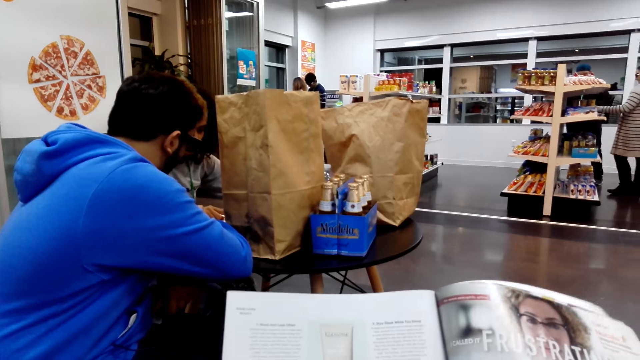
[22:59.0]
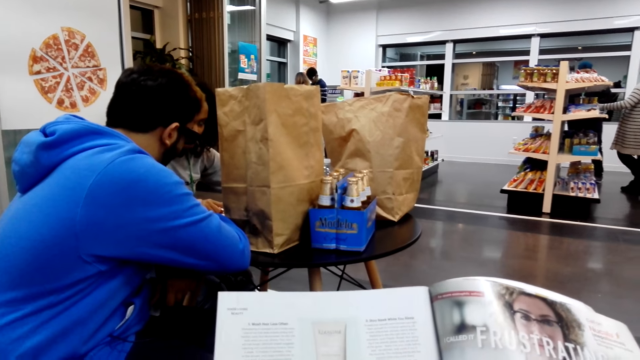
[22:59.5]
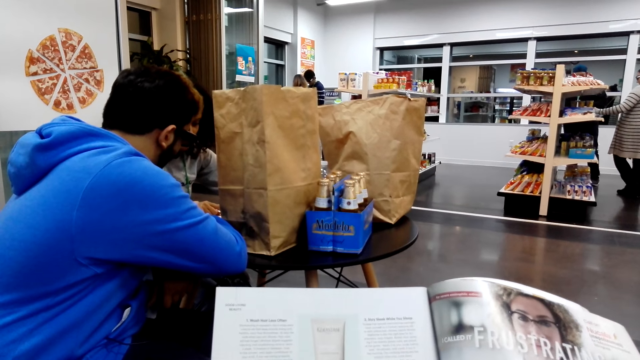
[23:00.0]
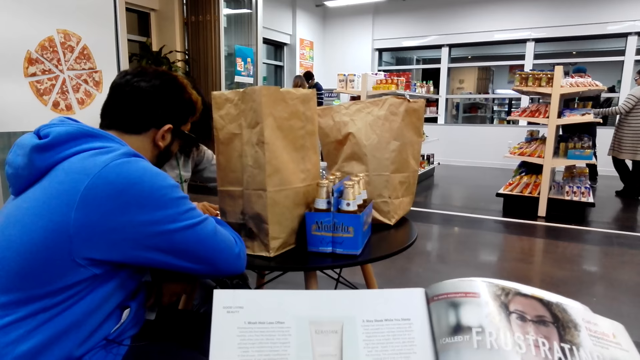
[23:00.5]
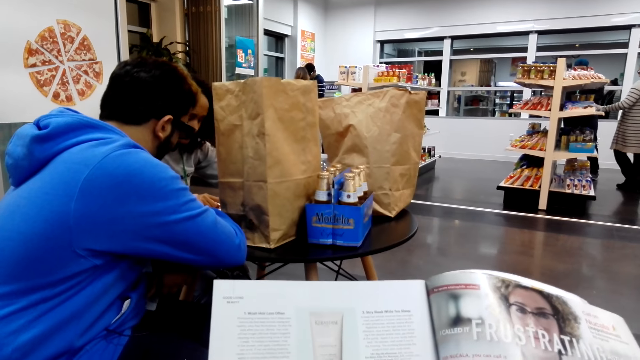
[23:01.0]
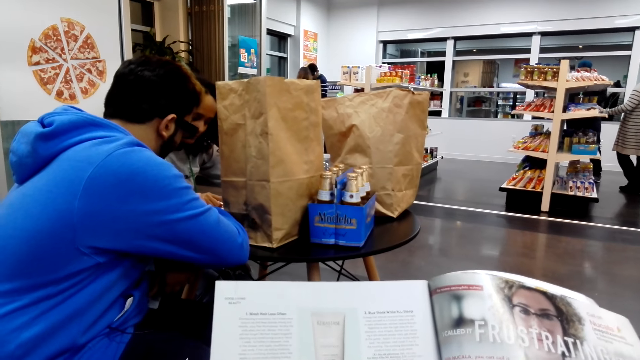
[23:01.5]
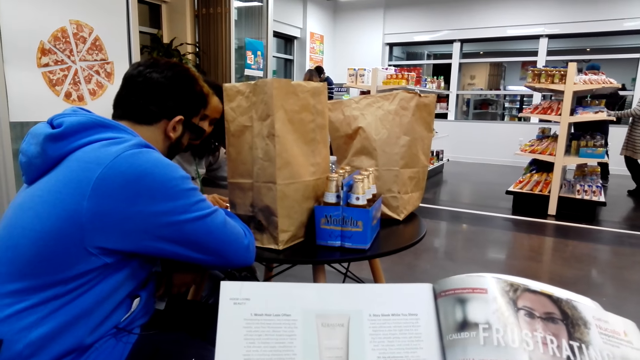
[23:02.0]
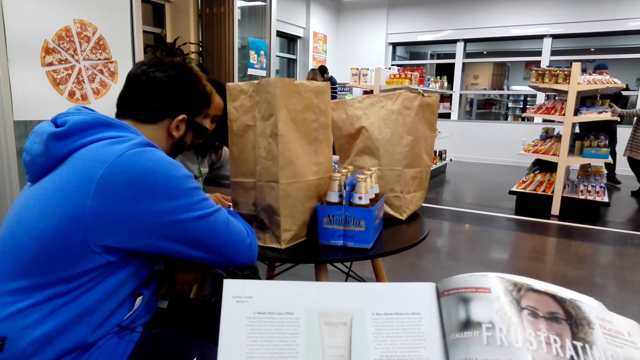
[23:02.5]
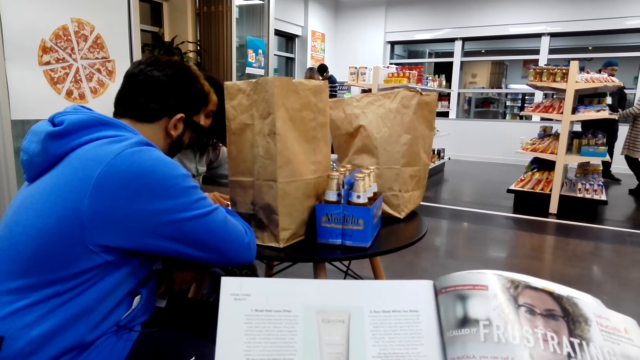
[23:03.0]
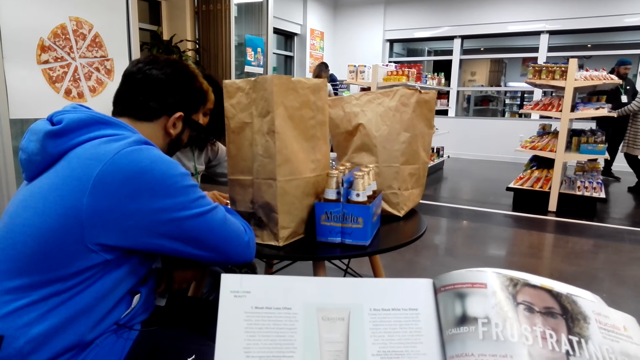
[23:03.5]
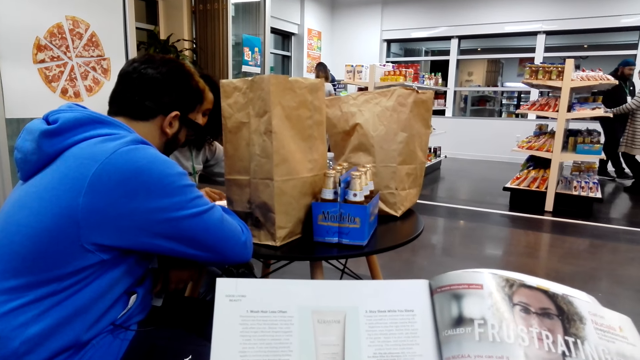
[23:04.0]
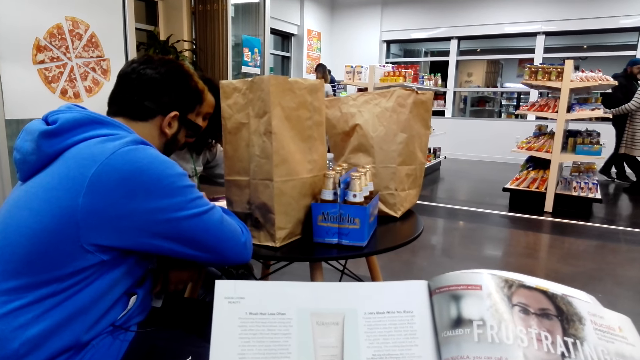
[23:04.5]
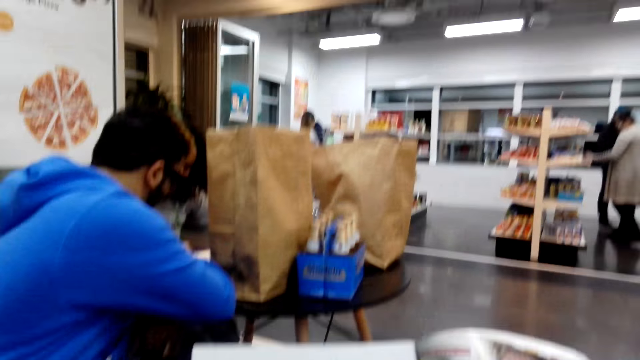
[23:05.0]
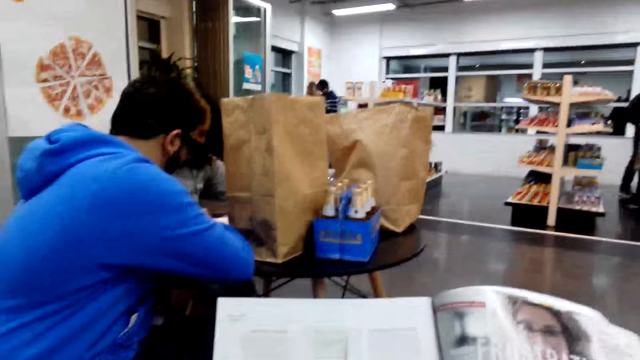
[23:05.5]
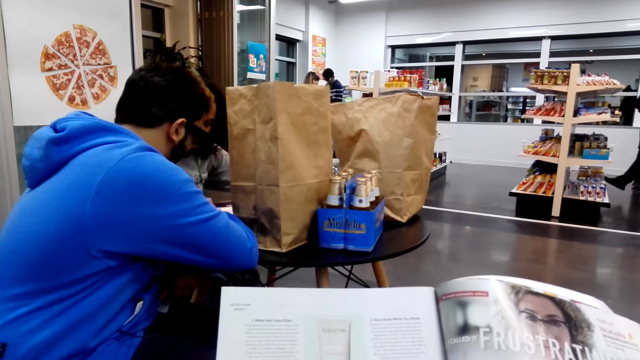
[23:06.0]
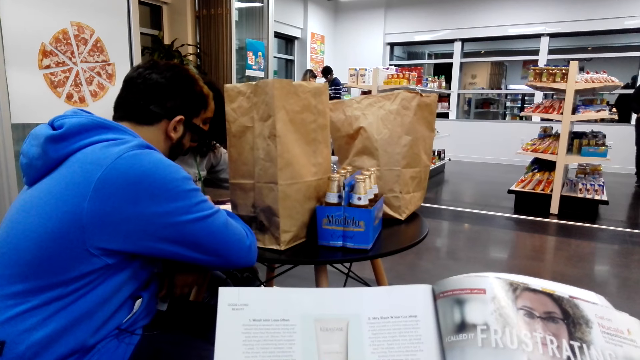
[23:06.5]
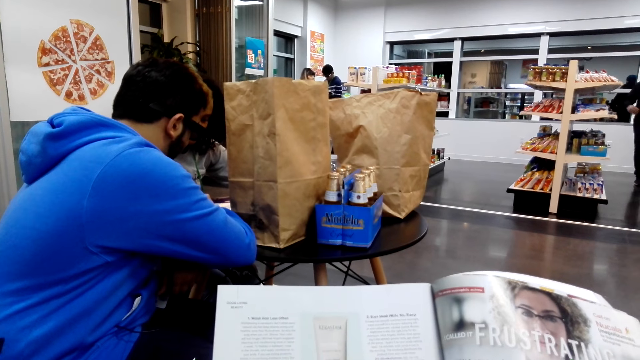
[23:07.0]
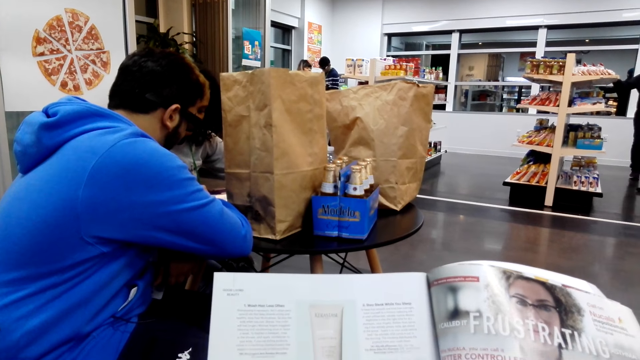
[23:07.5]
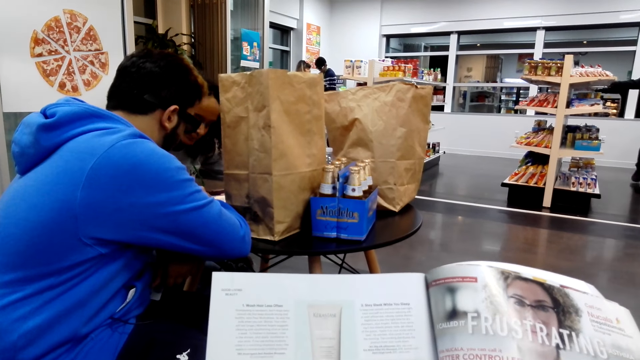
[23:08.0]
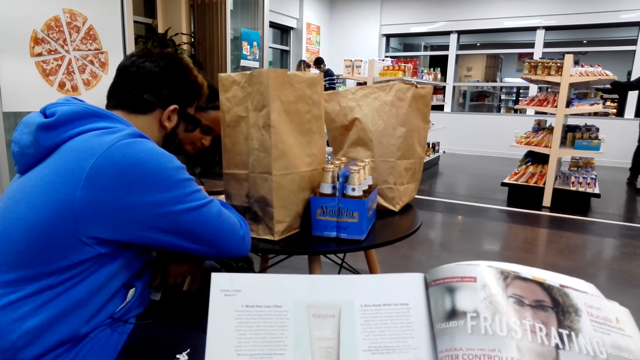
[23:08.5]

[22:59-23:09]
A man reads with a woman.

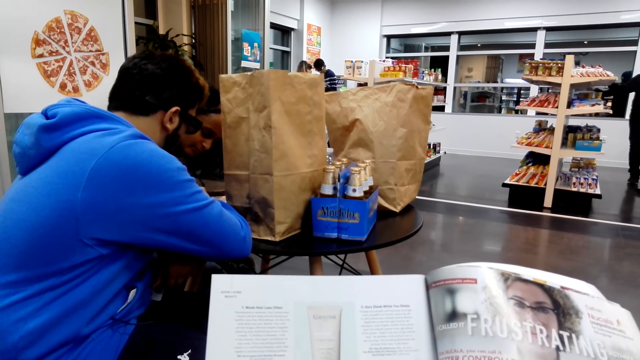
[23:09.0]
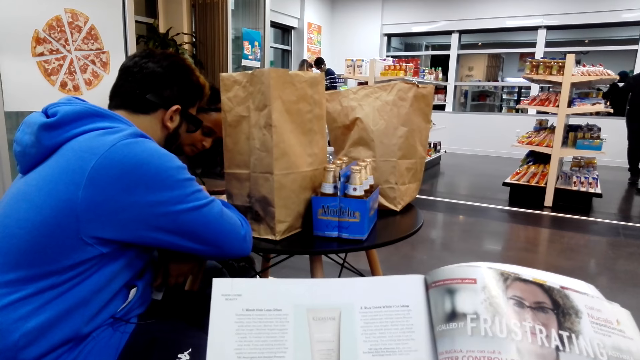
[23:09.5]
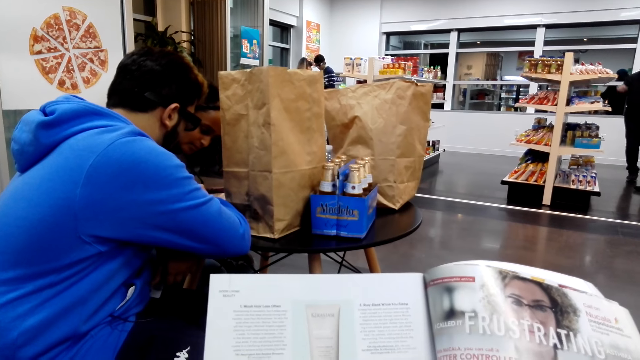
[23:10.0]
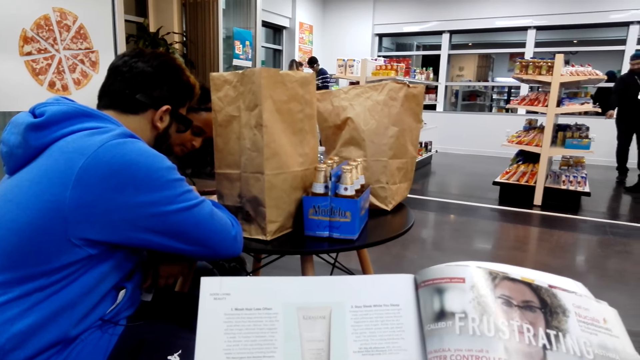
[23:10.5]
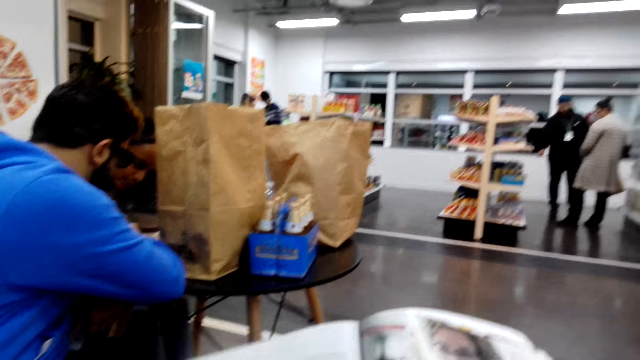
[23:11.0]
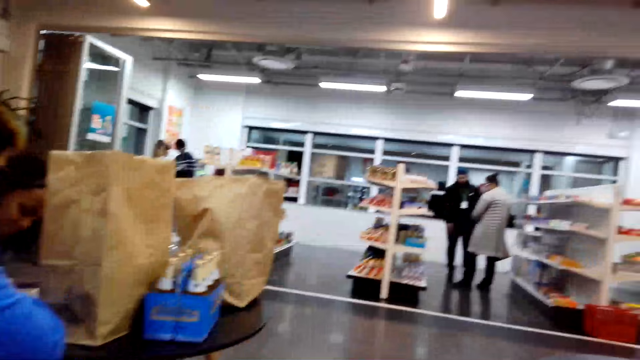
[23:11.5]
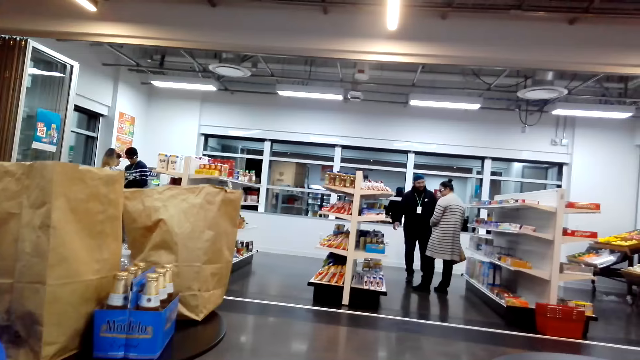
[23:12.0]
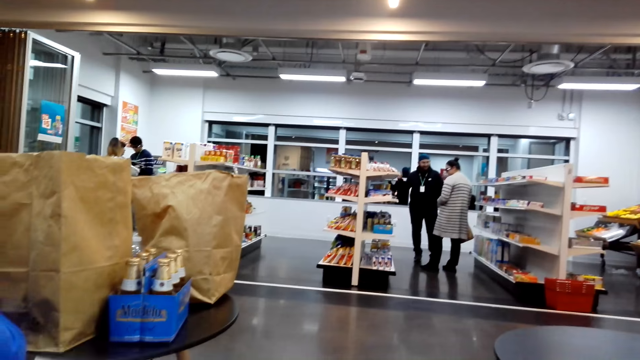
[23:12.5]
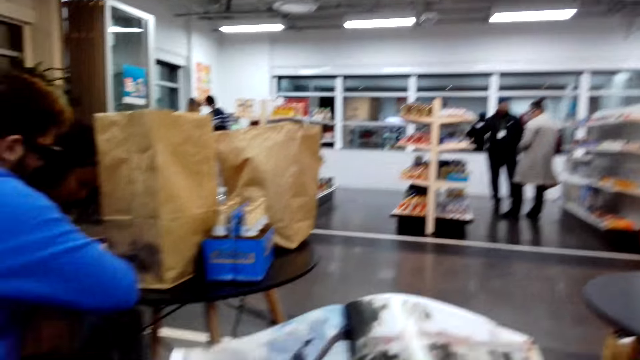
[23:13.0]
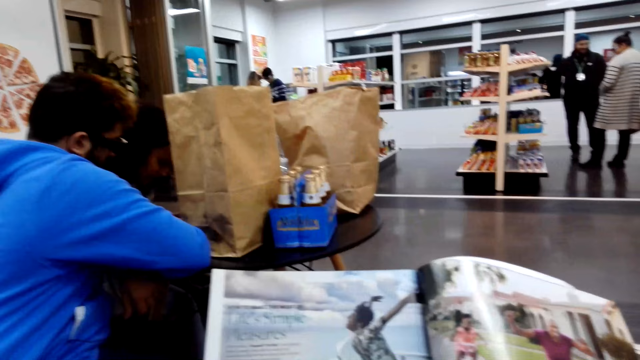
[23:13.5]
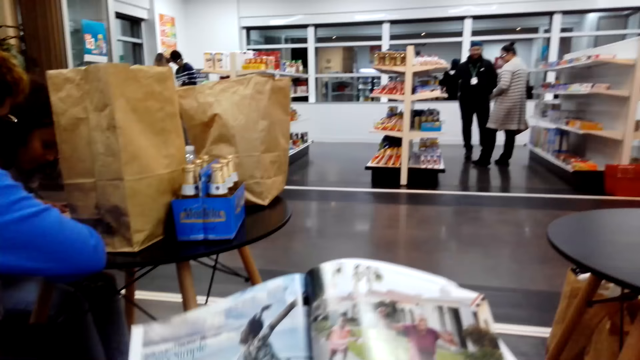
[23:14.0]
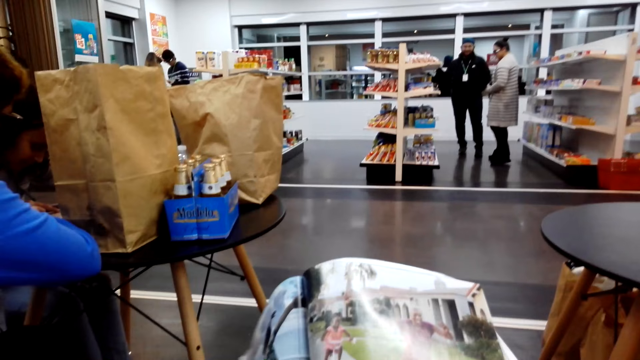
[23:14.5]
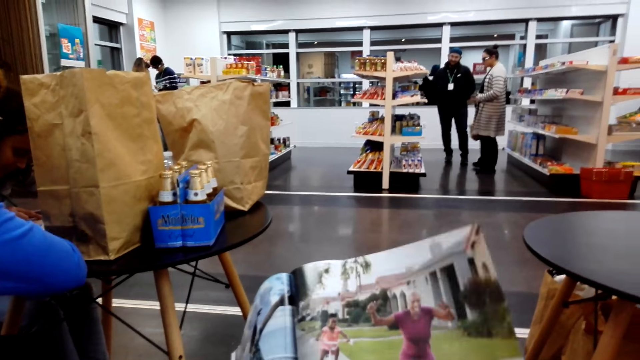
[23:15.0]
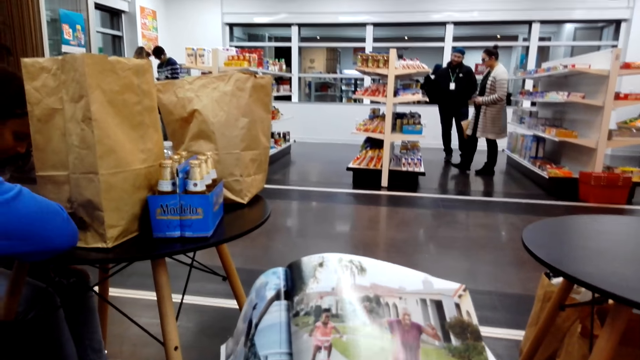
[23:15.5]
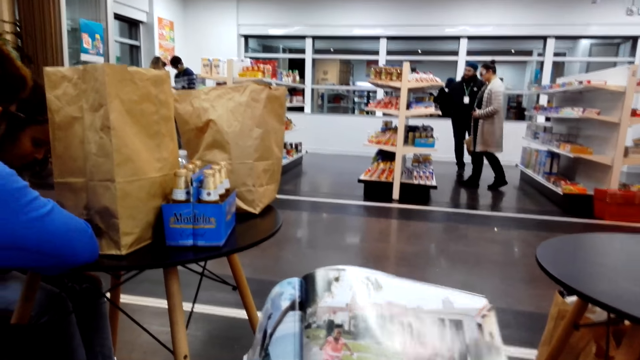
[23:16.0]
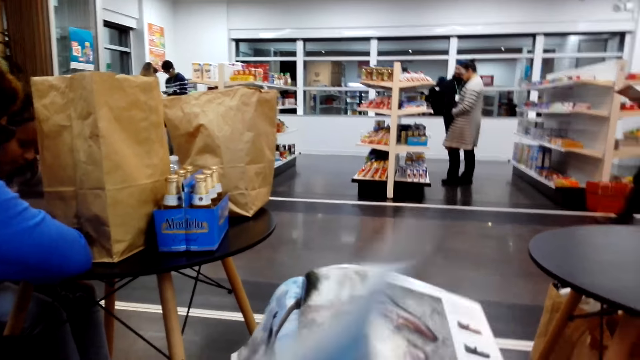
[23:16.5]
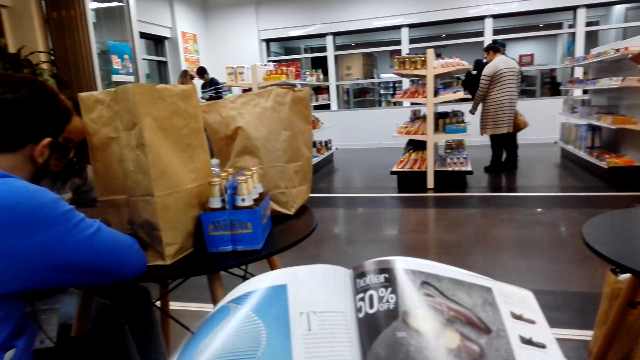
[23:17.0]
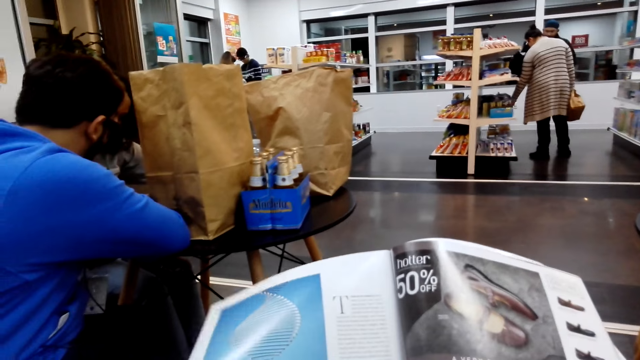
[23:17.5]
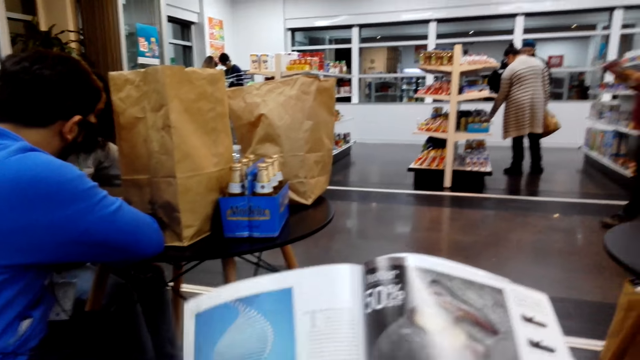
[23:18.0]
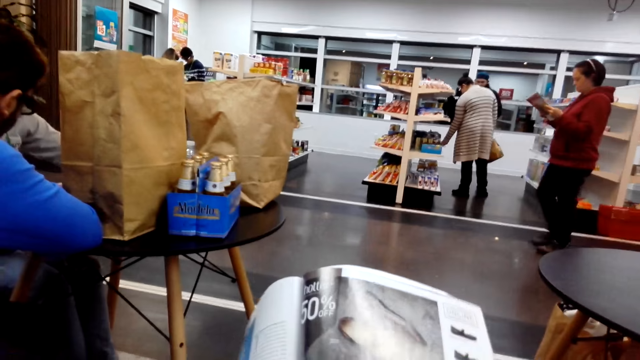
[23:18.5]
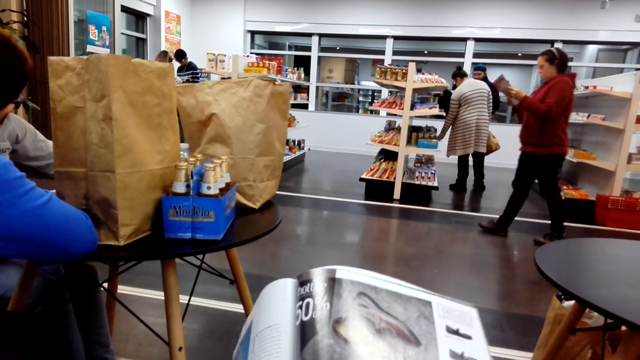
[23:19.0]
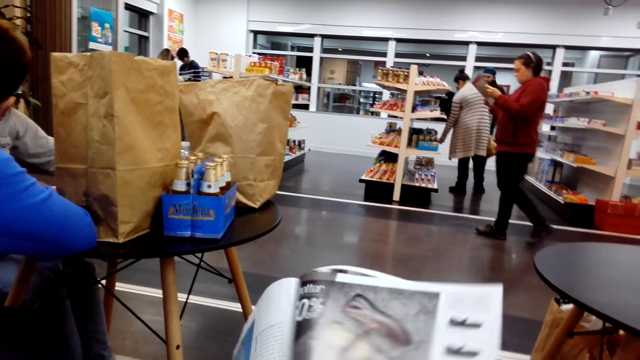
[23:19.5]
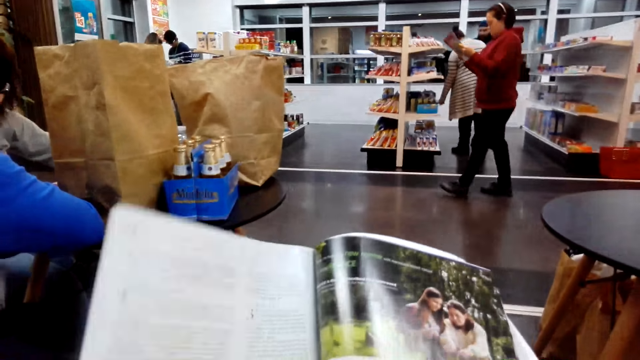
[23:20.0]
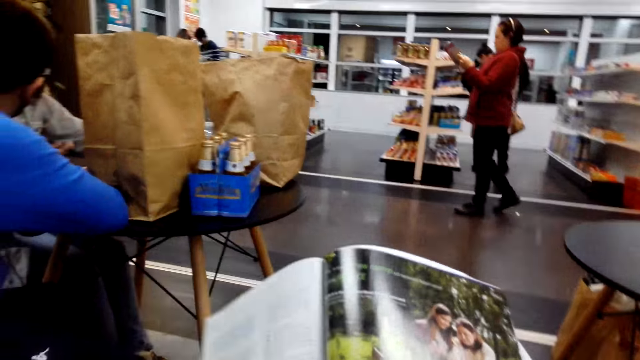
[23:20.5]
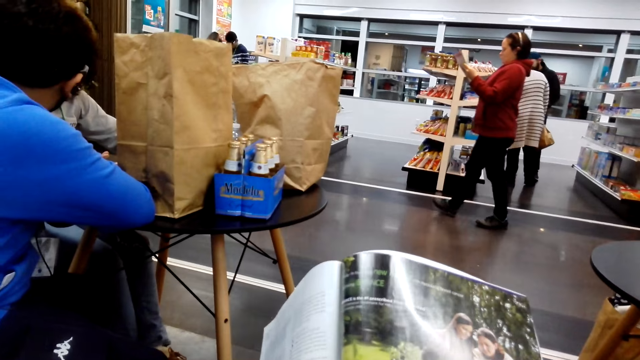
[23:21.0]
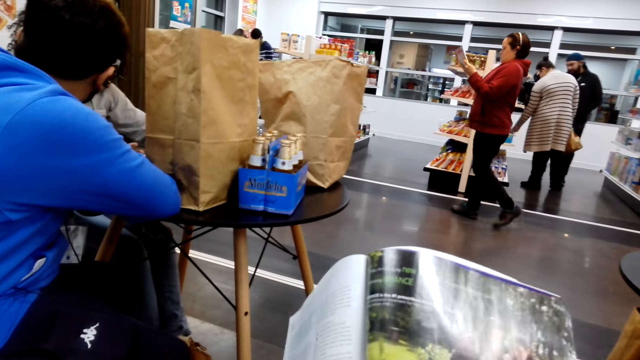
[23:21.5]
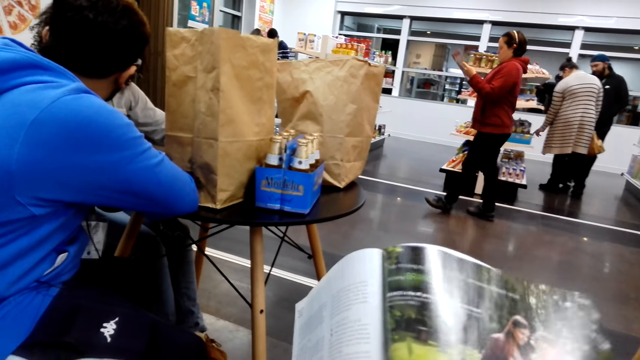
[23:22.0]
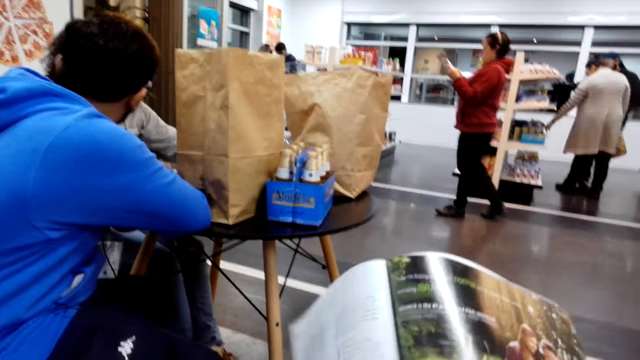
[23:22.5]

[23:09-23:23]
The camera wearer looks around the shop. They read the book. A woman converses with a man. The camera wearer opens a page on the book. The woman picks up something. Another woman walks around. The camera wearer turns a page on the book.
